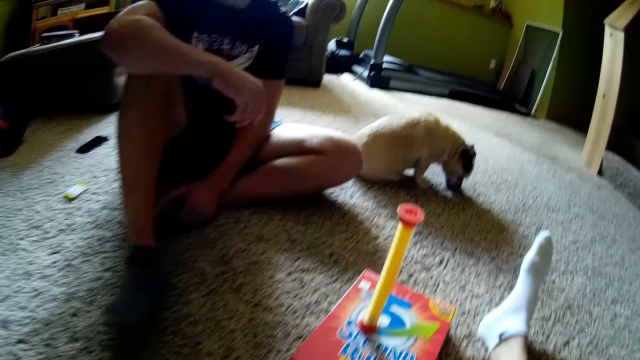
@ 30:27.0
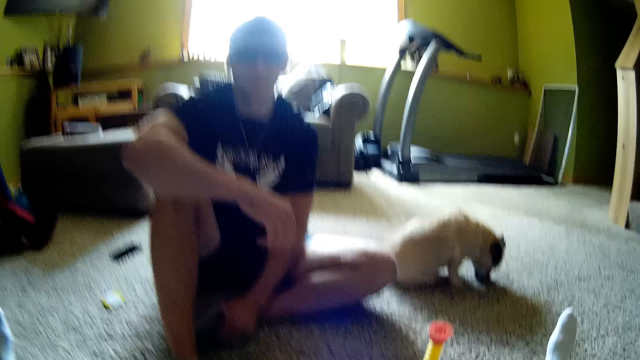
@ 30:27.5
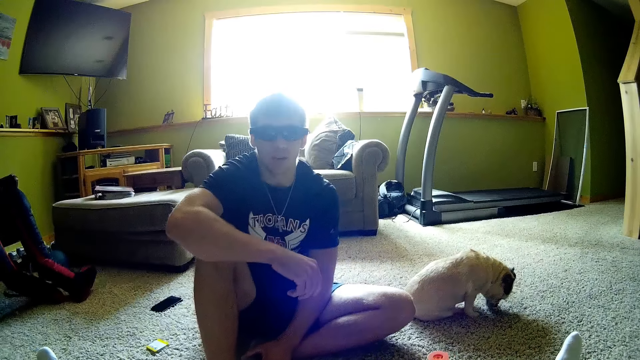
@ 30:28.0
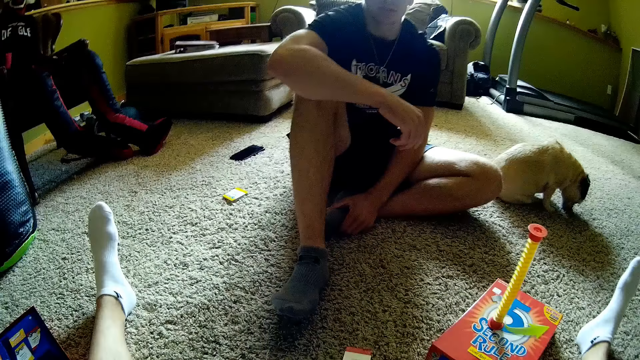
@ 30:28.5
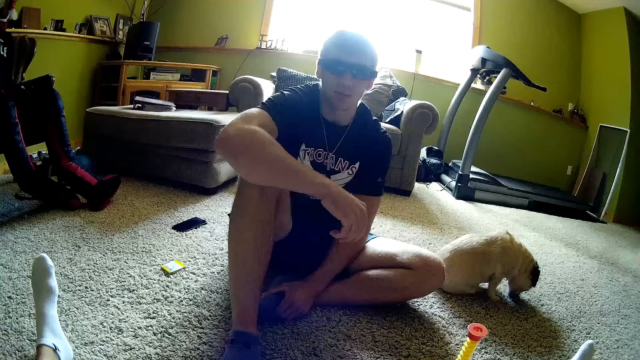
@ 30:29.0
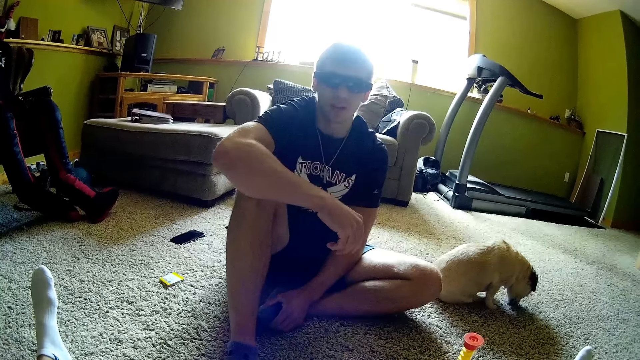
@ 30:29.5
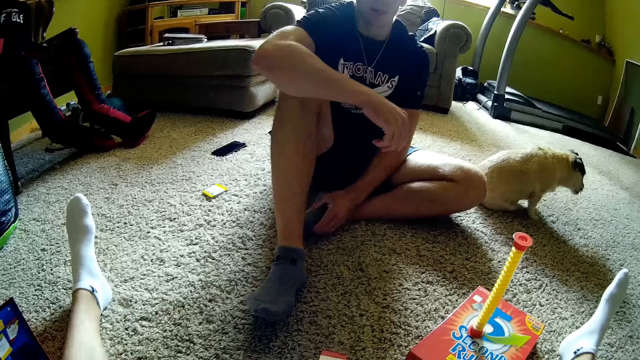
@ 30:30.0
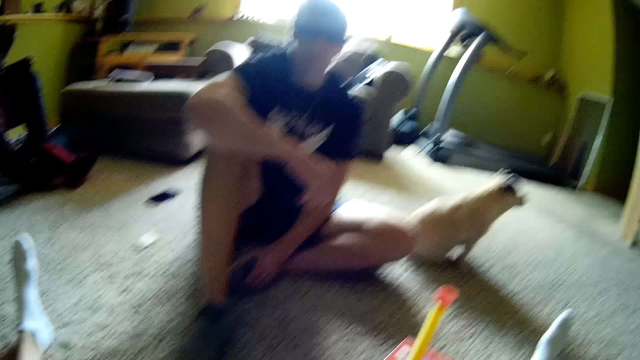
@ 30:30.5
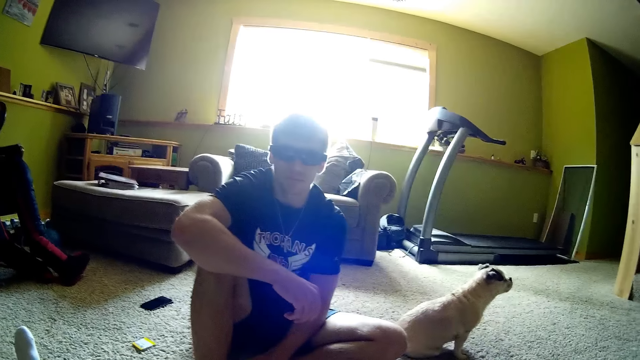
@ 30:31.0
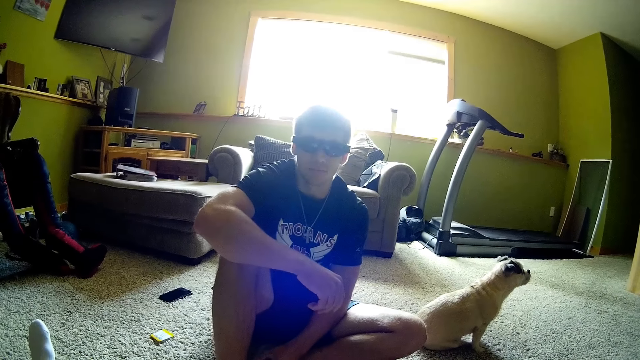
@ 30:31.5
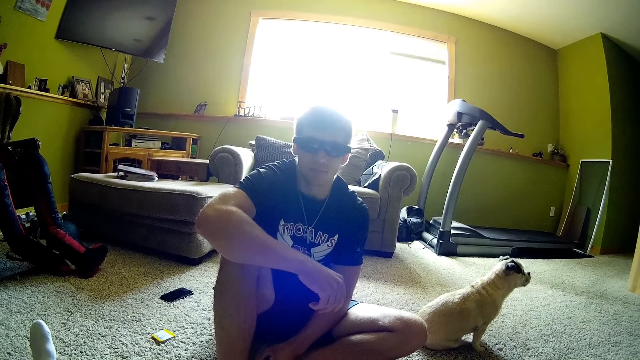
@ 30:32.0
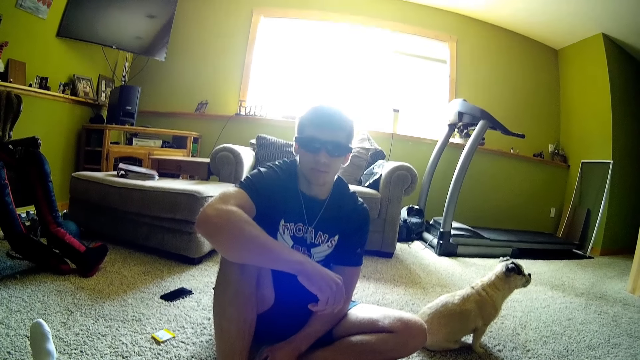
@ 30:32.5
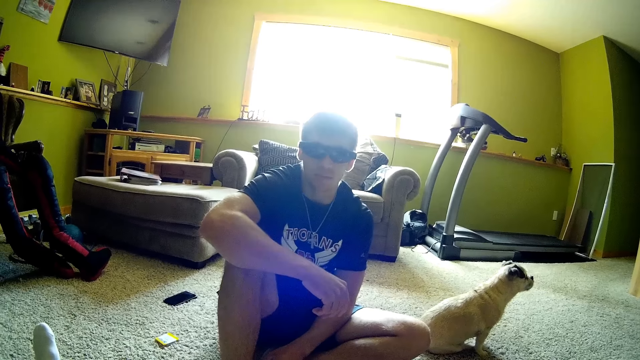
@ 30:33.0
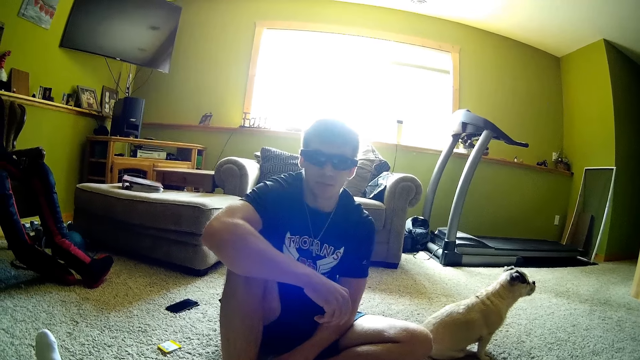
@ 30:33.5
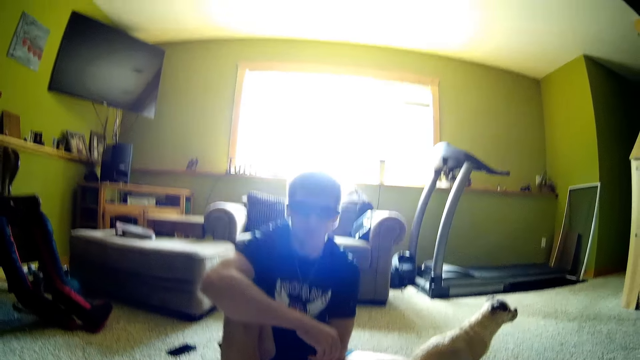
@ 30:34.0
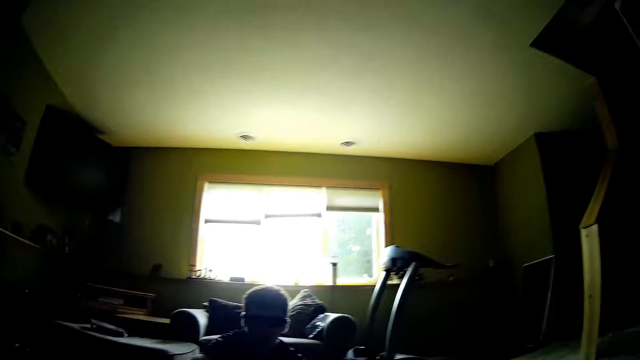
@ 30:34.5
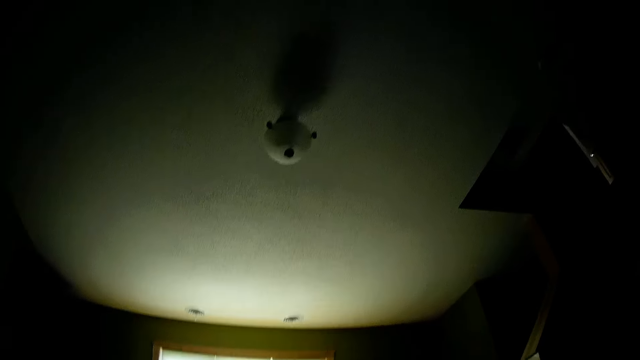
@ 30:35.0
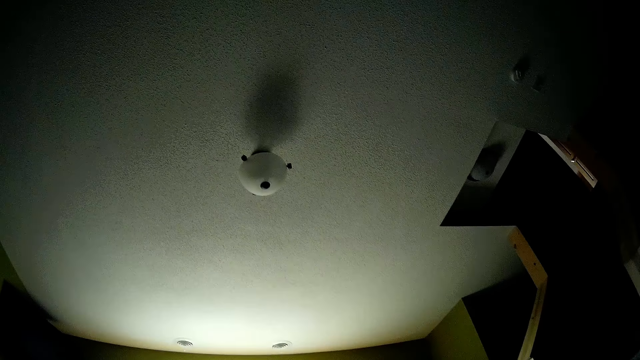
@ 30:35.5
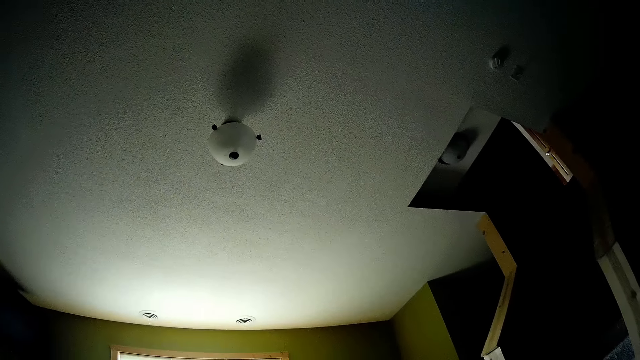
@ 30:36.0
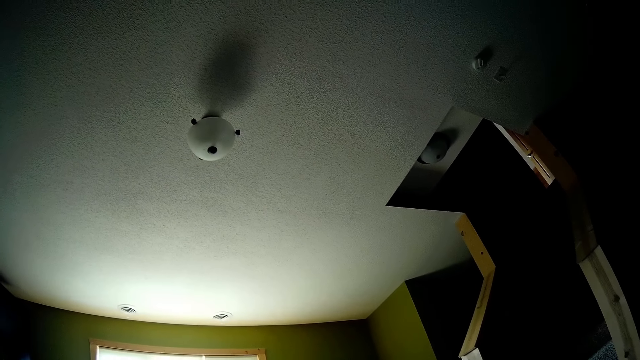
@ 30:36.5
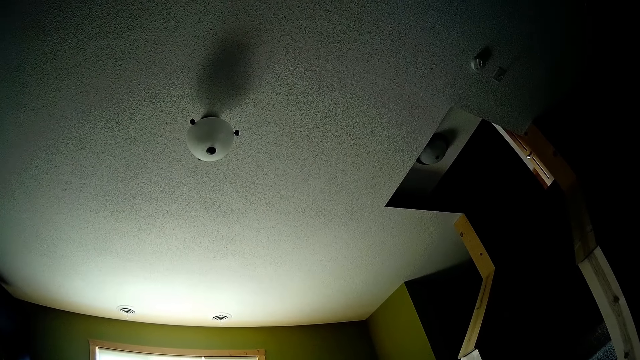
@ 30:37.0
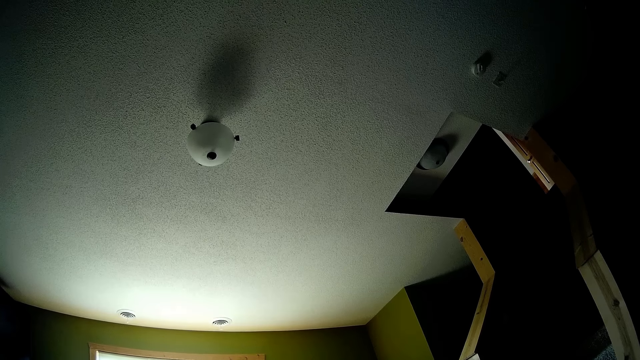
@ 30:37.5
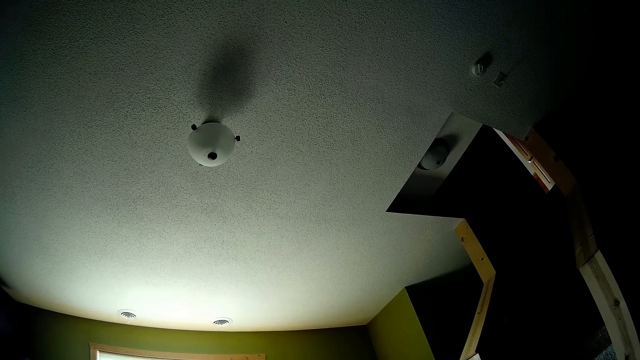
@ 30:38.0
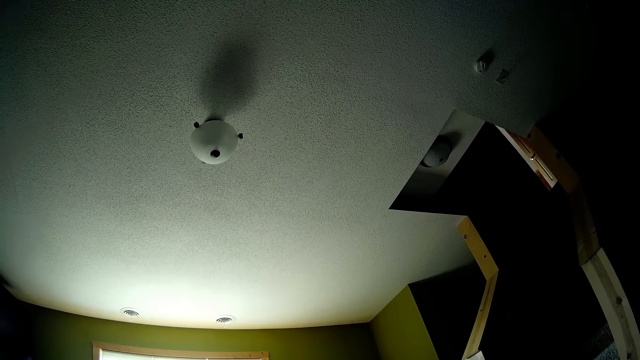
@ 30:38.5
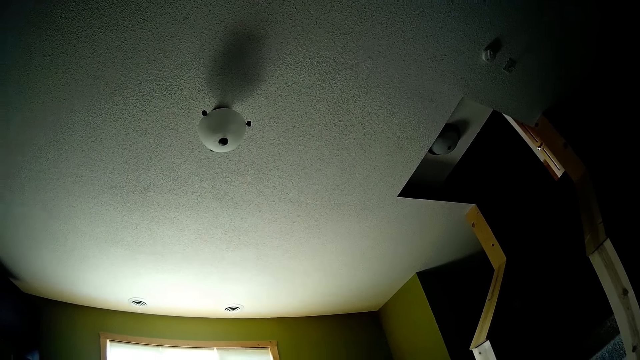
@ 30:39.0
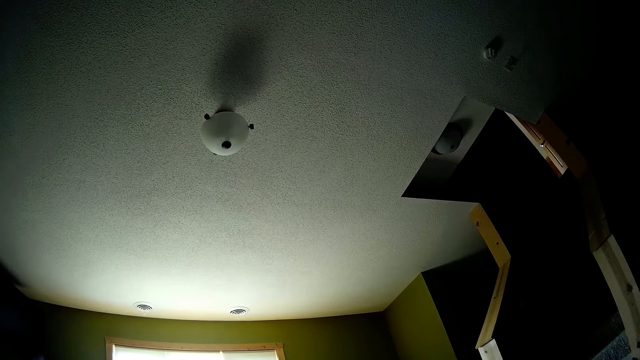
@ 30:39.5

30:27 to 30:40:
The camera wearer interacts with the person. They look around.

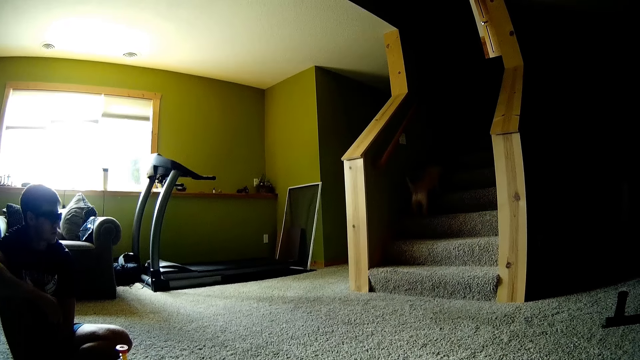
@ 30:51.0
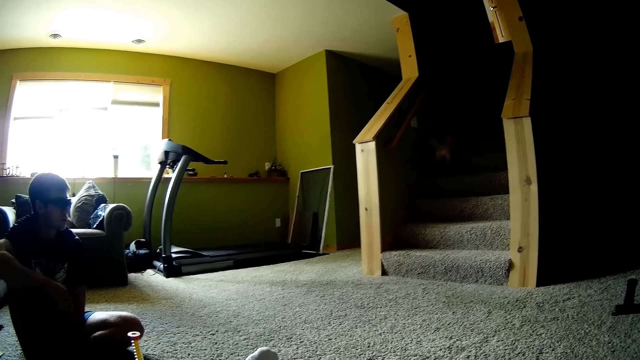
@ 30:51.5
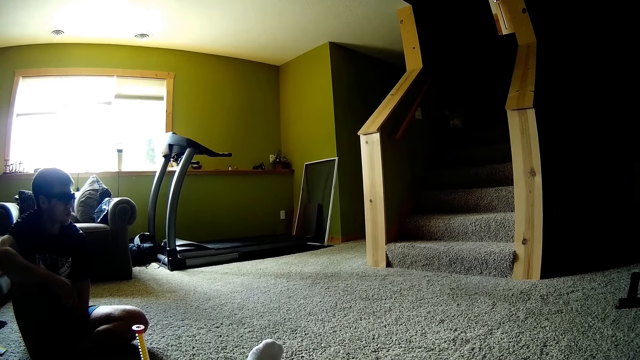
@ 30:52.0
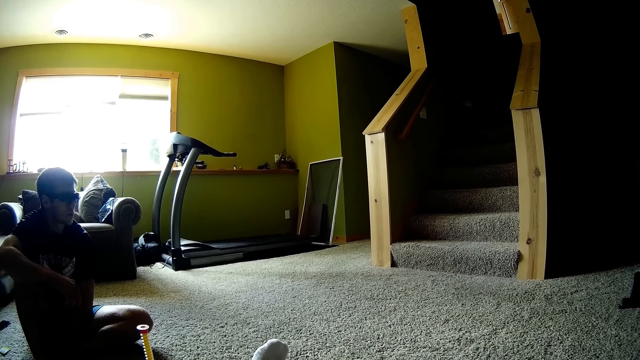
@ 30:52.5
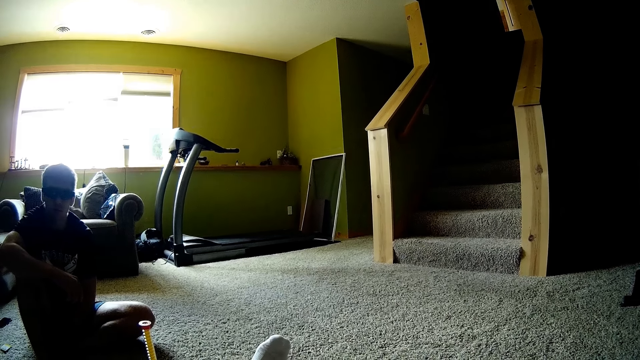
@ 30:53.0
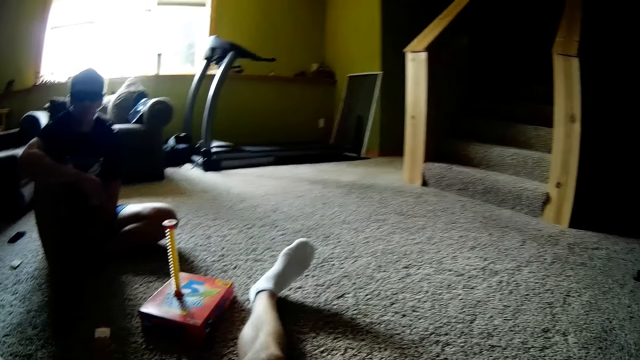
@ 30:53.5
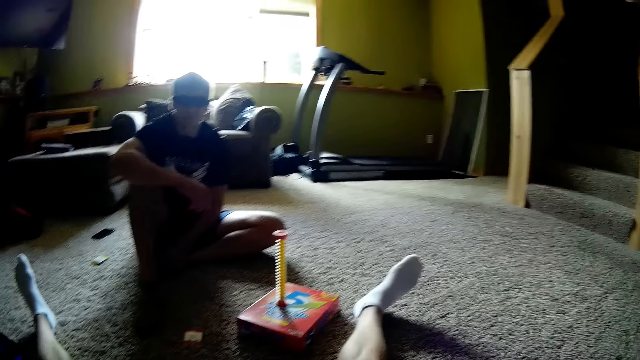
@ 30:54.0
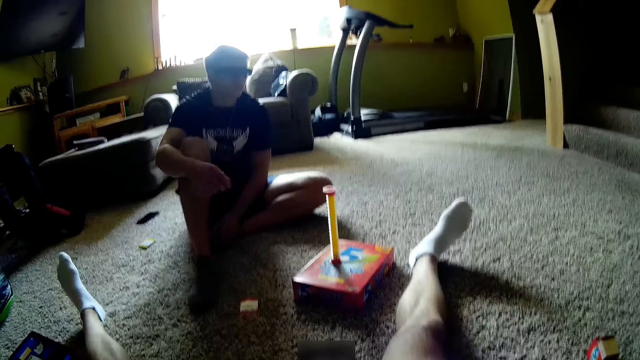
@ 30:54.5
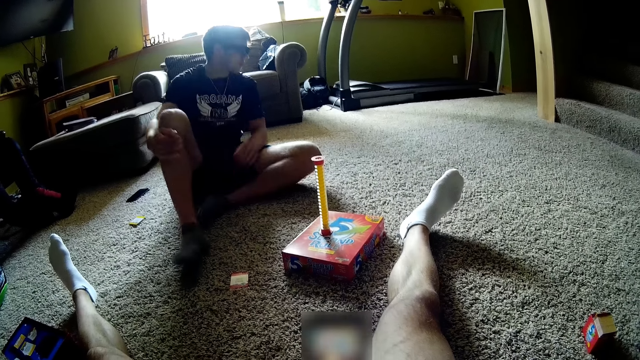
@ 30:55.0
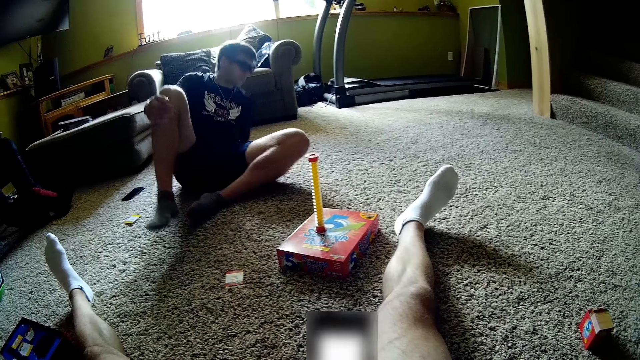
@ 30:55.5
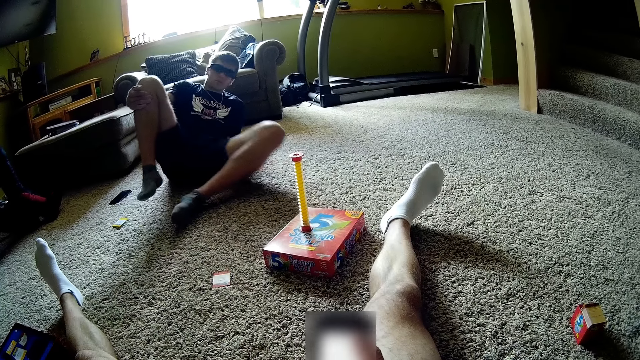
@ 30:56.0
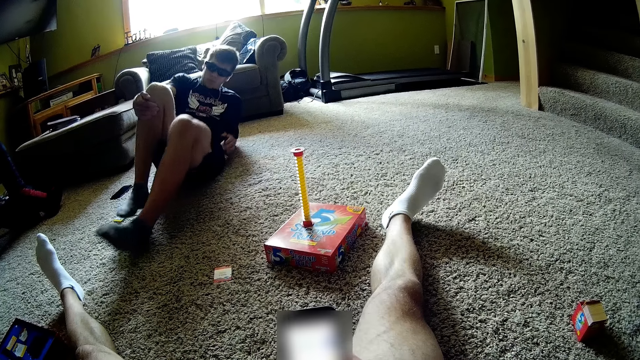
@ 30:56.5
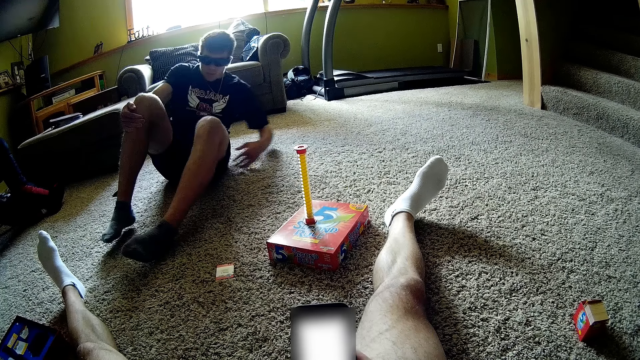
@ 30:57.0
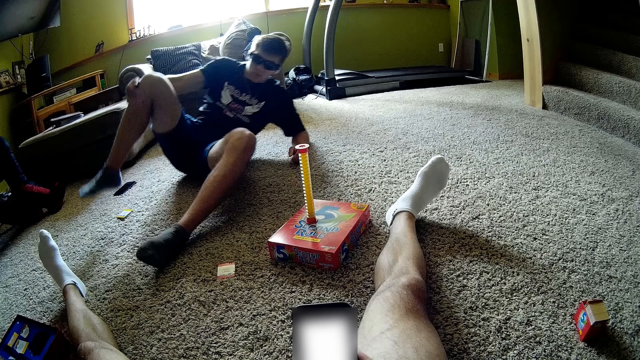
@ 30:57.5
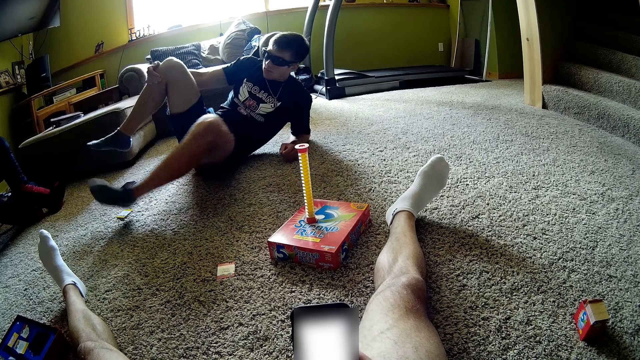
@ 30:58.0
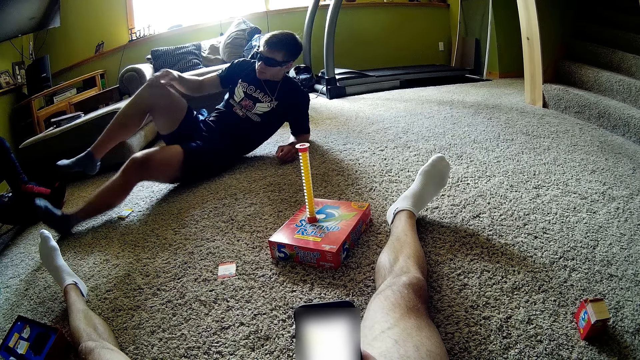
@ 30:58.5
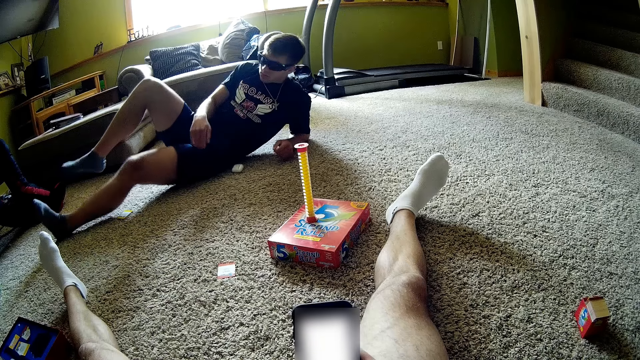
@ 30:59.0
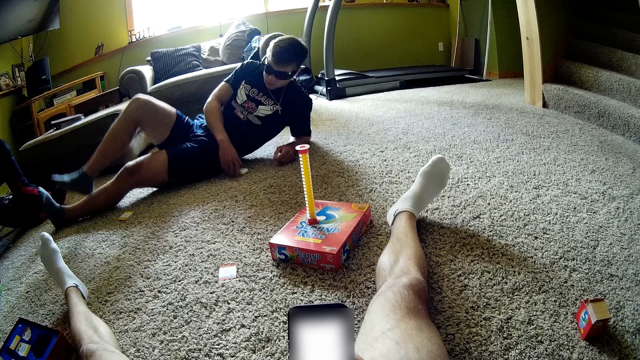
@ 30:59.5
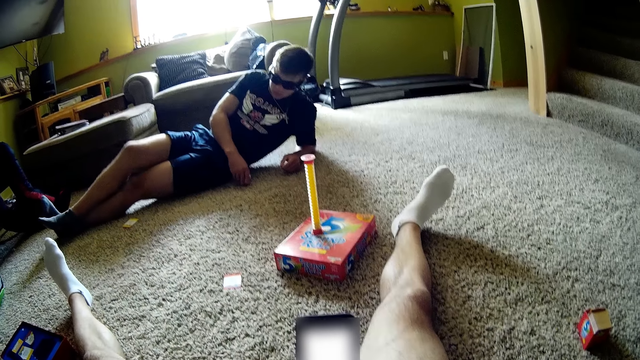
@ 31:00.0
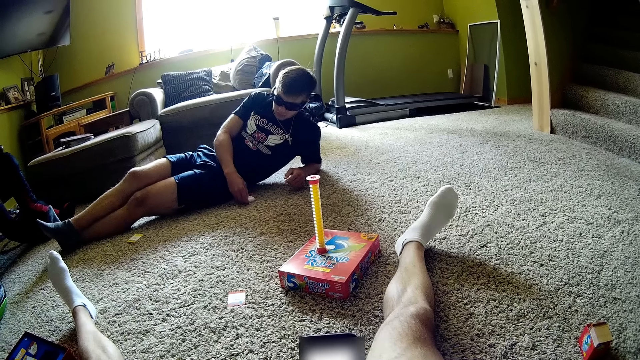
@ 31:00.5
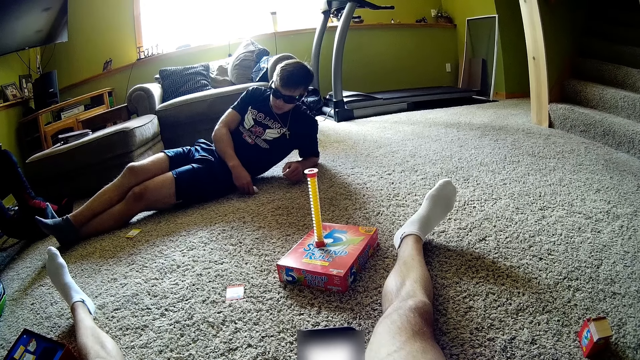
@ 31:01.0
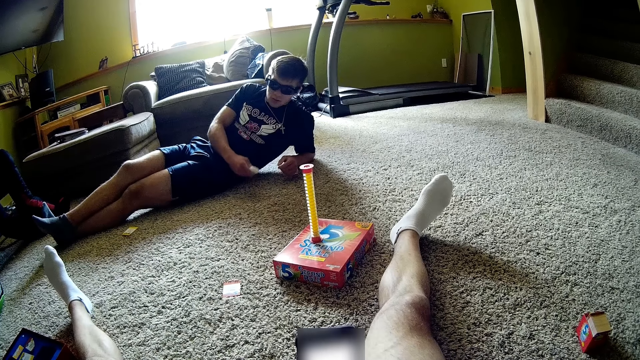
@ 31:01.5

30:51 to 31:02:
The camera wearer operates the phone. The person lays back. The camera wearer looks at the phone. The person moves around, drops something on the floor, and picks up something from the floor.
